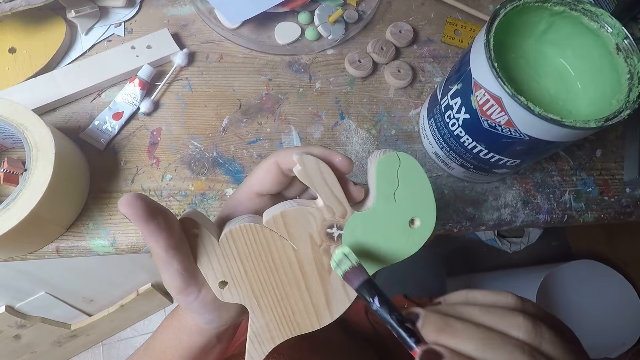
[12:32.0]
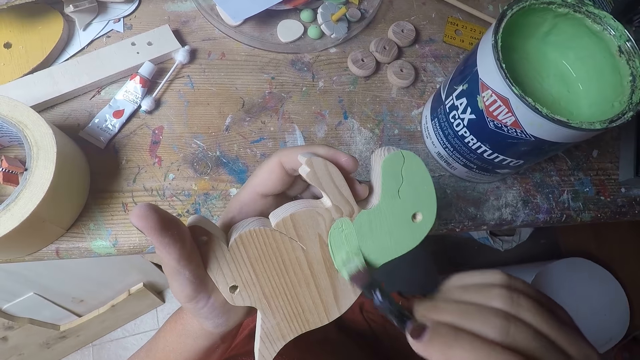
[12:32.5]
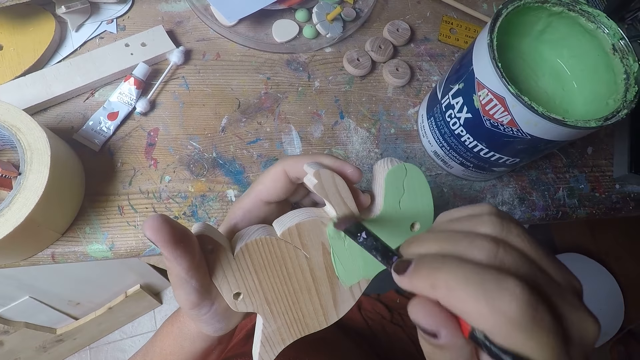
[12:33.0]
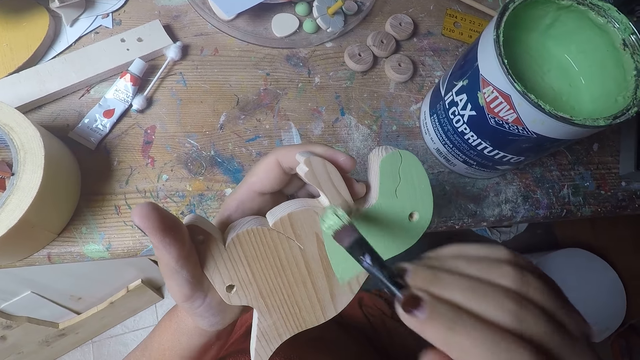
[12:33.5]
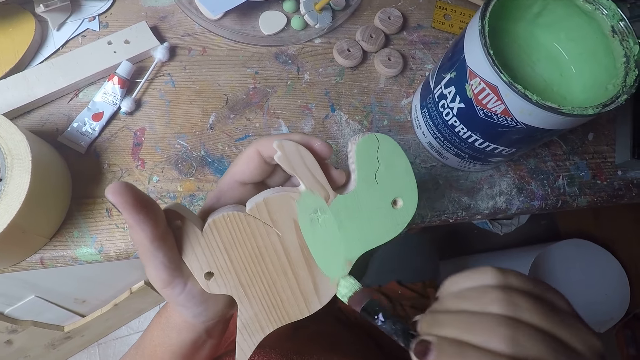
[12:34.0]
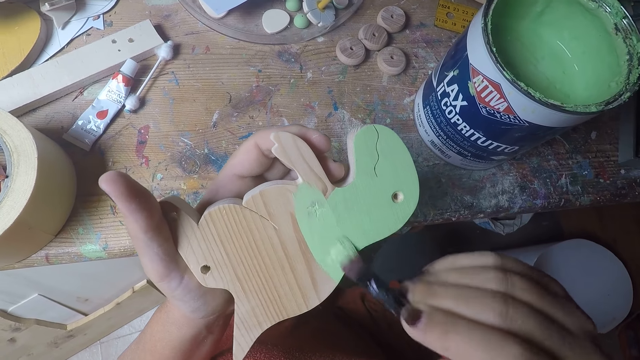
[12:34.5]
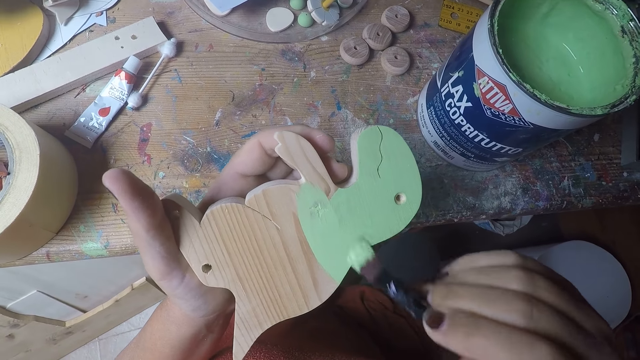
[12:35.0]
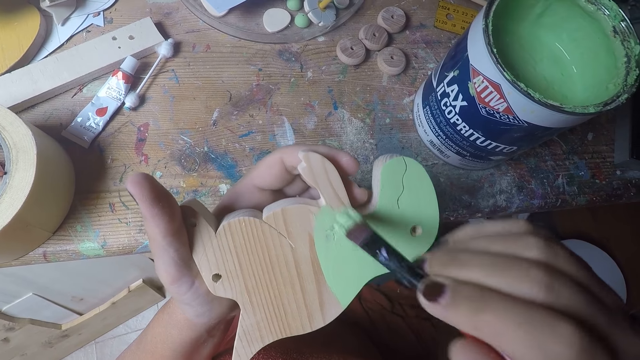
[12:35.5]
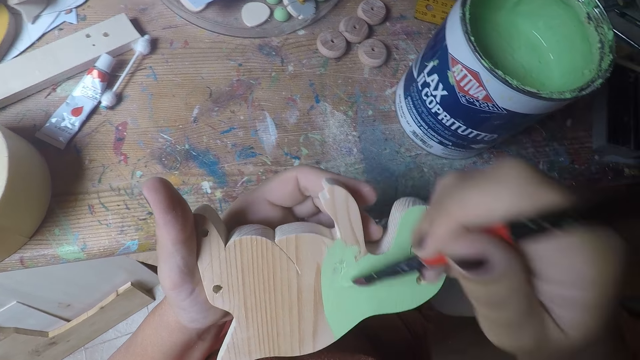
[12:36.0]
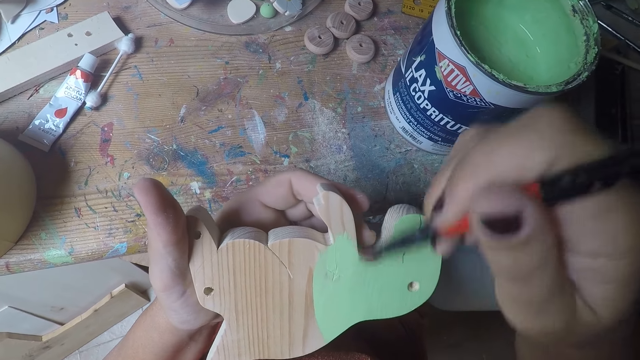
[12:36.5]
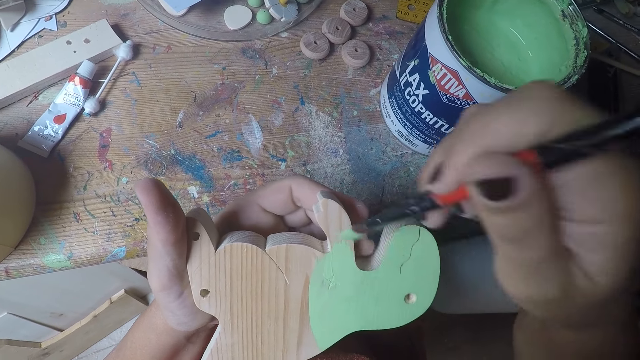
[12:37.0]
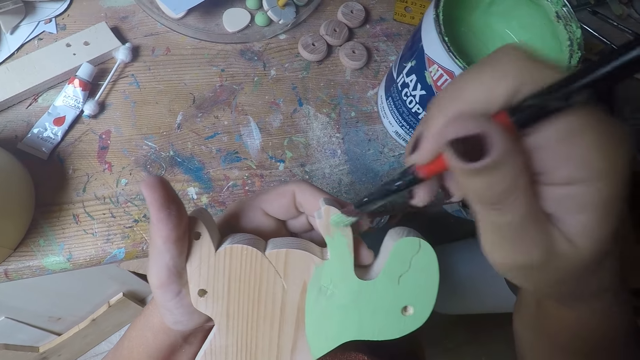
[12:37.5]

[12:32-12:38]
The camera wearer paints the wood shaped dinosaur with the brush in her right hand.

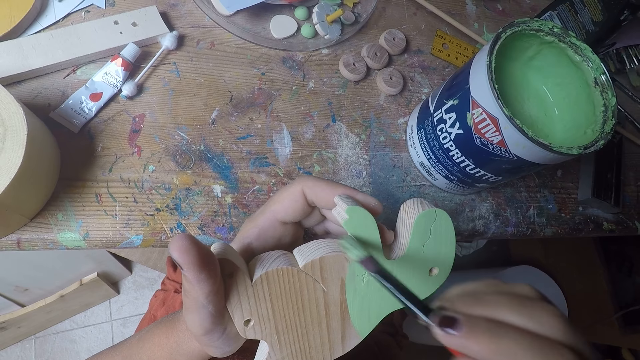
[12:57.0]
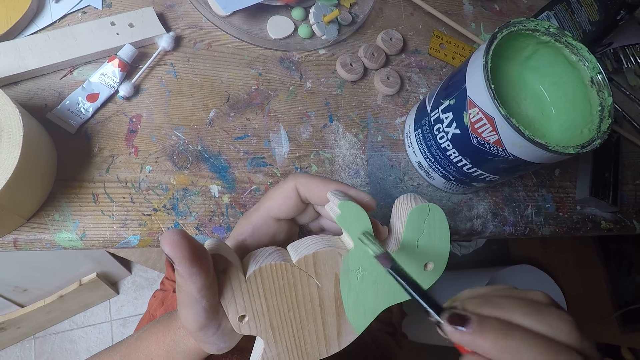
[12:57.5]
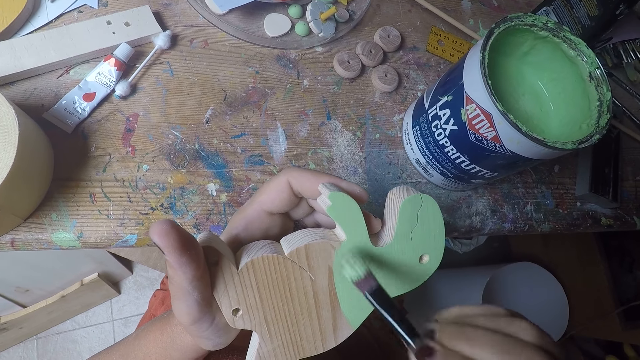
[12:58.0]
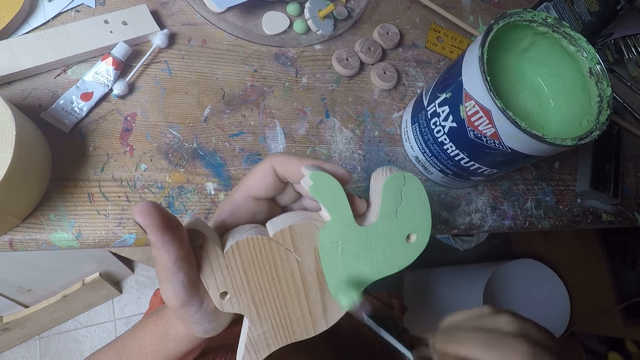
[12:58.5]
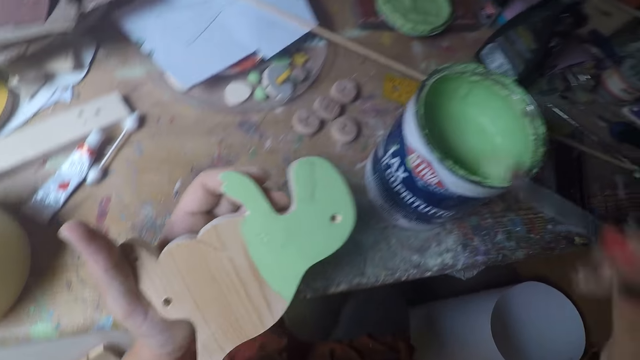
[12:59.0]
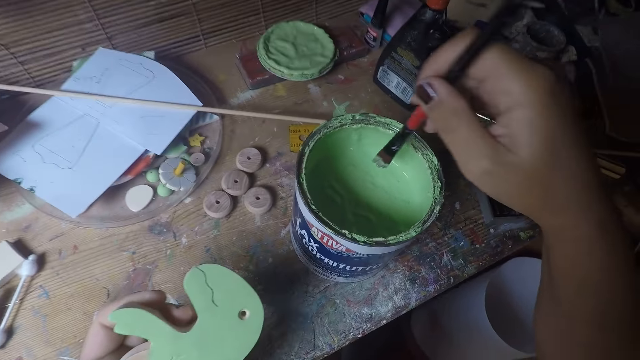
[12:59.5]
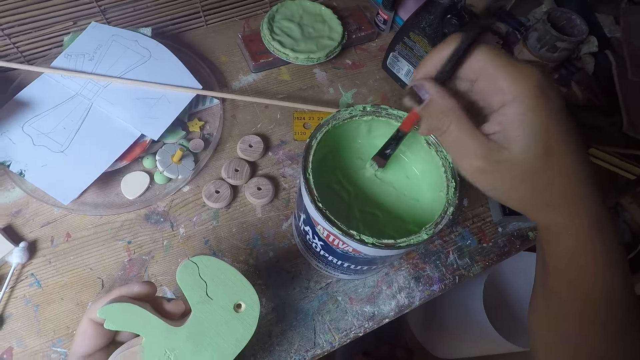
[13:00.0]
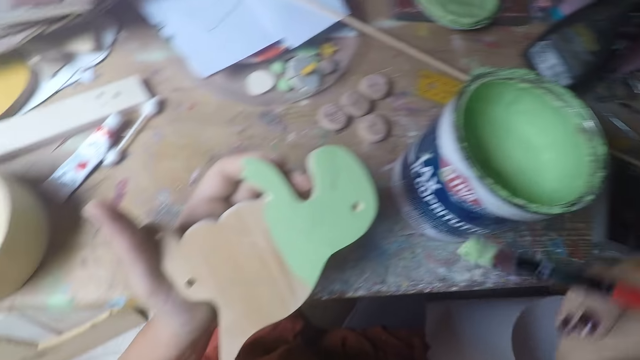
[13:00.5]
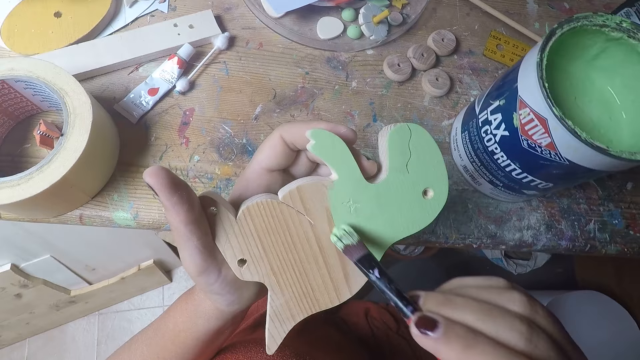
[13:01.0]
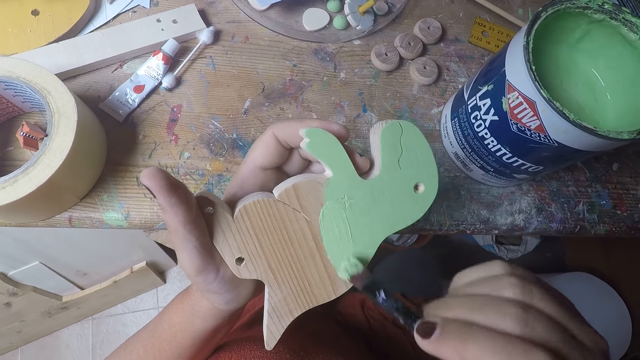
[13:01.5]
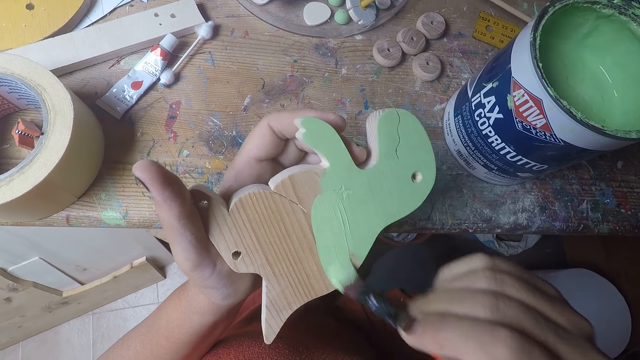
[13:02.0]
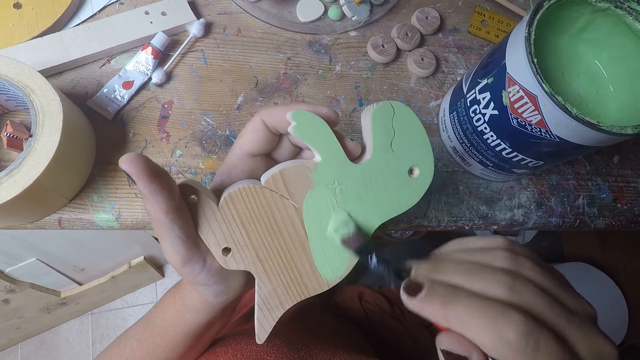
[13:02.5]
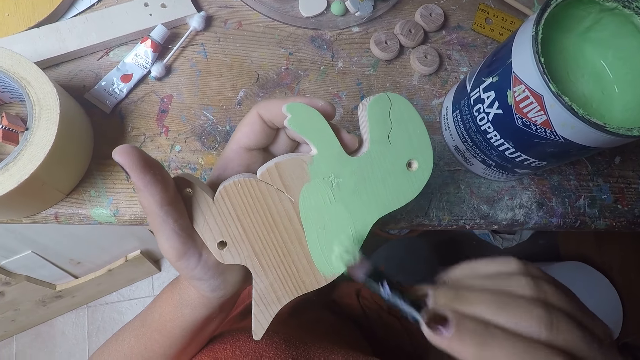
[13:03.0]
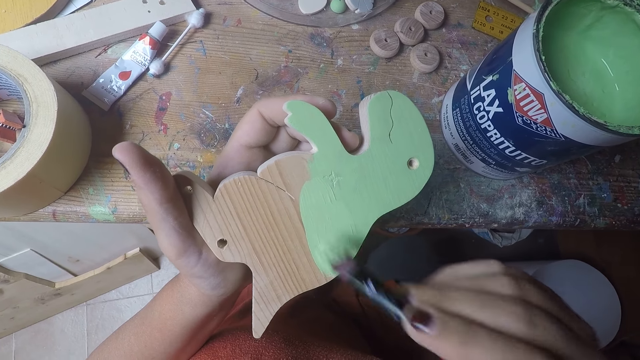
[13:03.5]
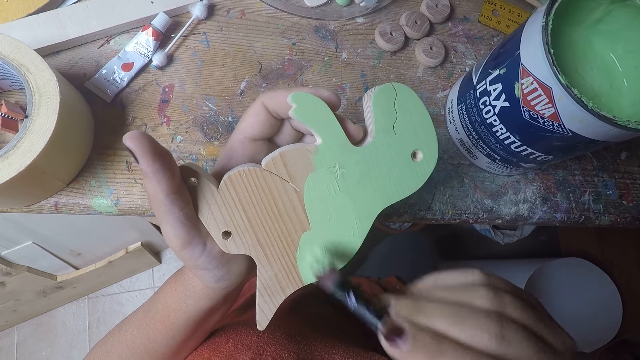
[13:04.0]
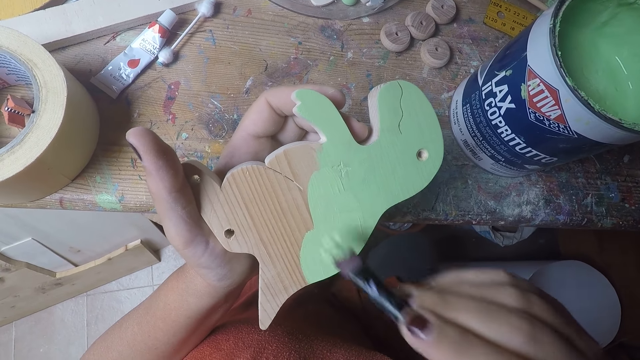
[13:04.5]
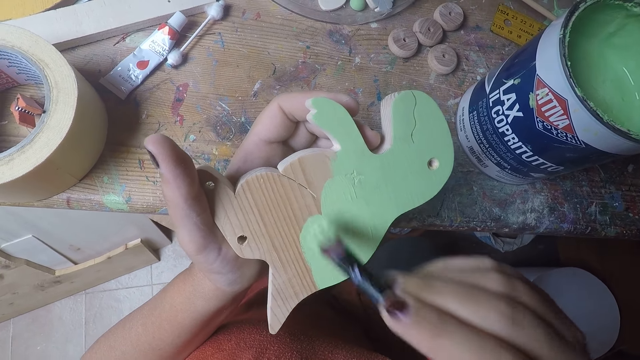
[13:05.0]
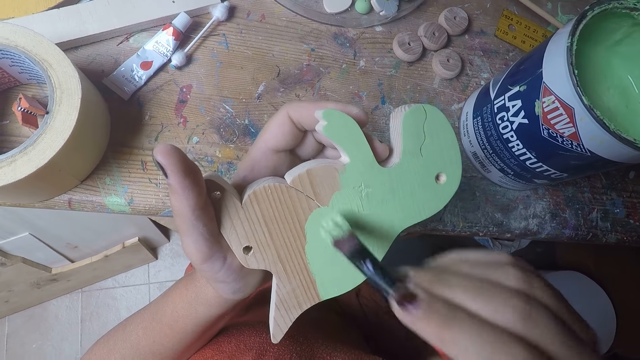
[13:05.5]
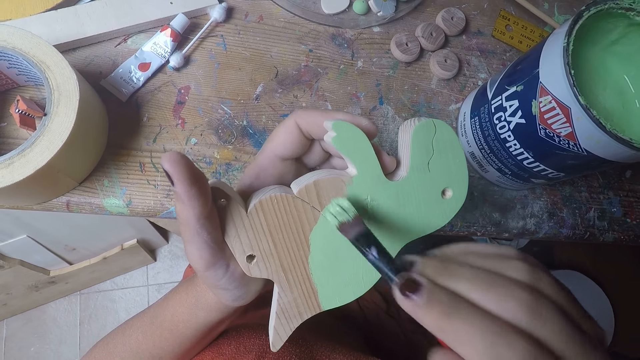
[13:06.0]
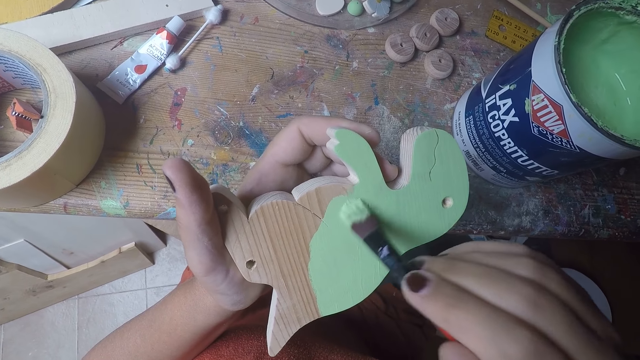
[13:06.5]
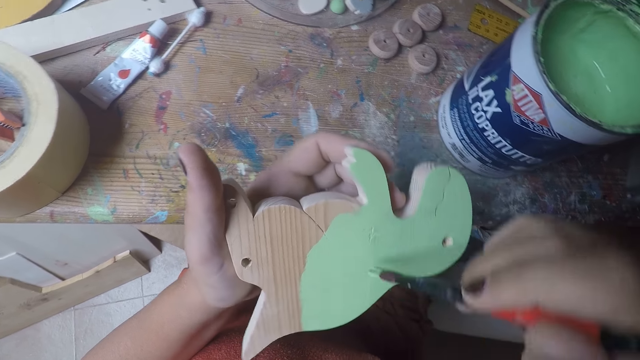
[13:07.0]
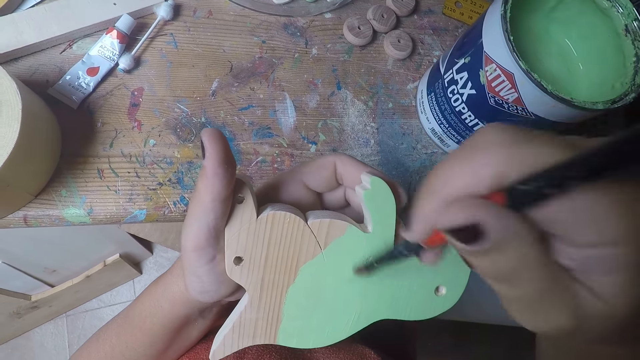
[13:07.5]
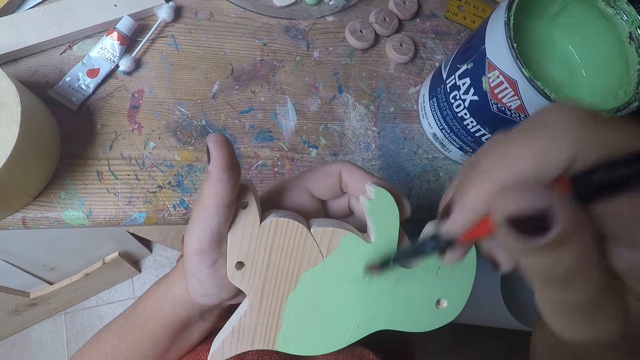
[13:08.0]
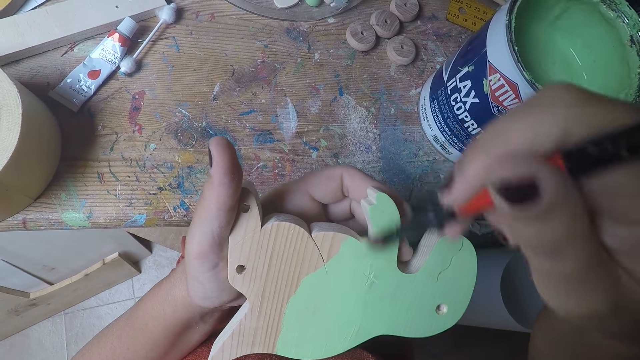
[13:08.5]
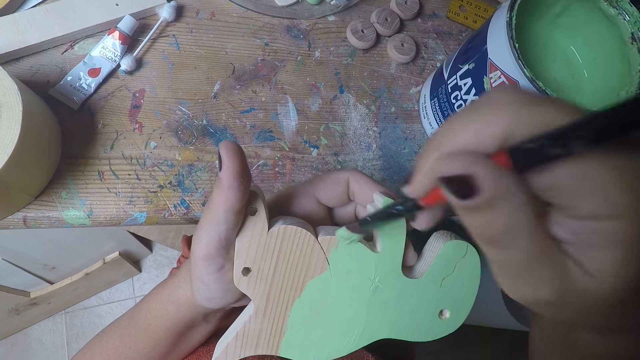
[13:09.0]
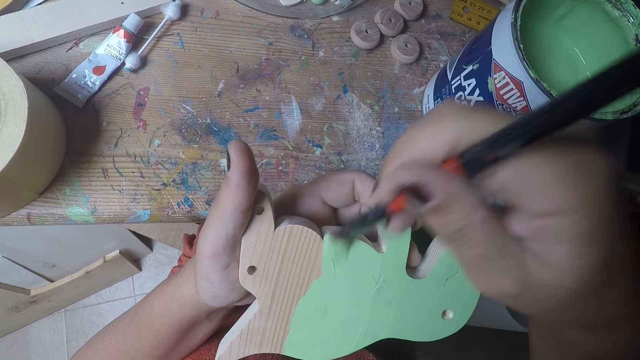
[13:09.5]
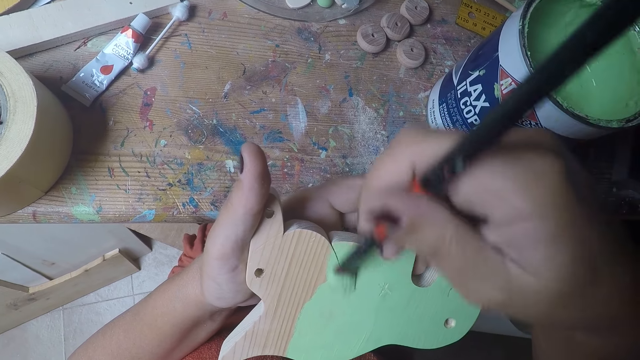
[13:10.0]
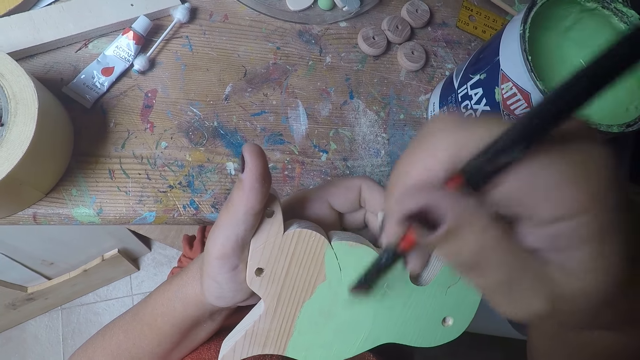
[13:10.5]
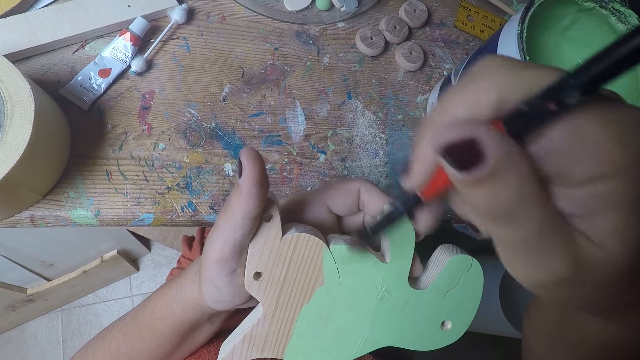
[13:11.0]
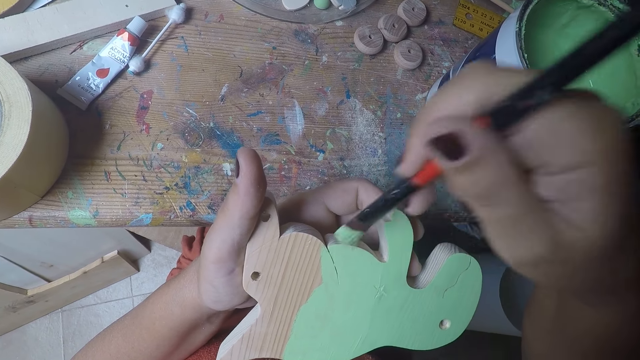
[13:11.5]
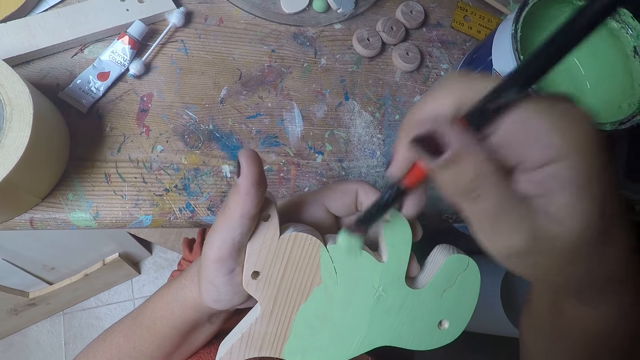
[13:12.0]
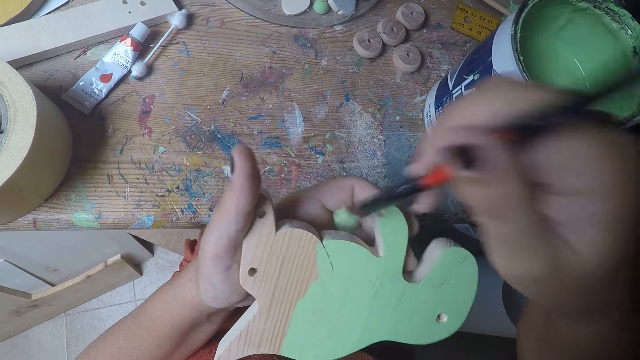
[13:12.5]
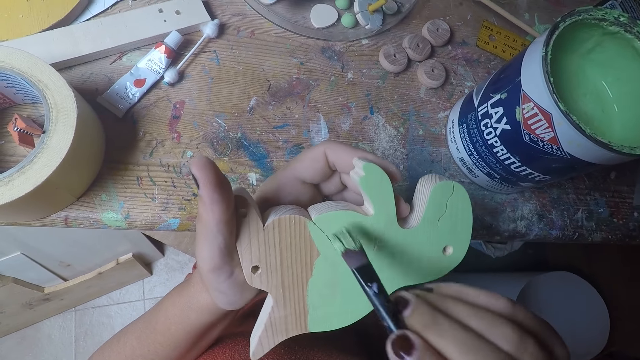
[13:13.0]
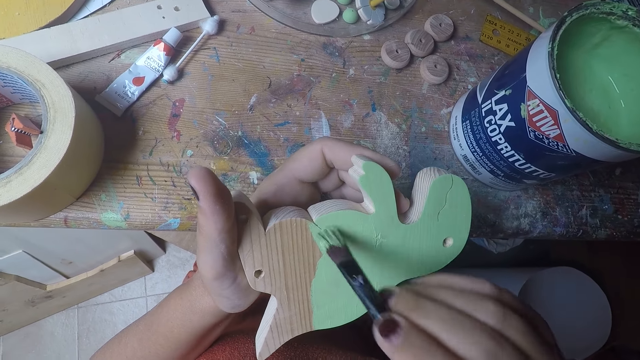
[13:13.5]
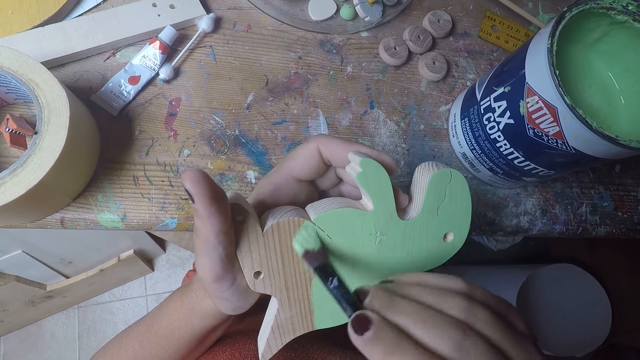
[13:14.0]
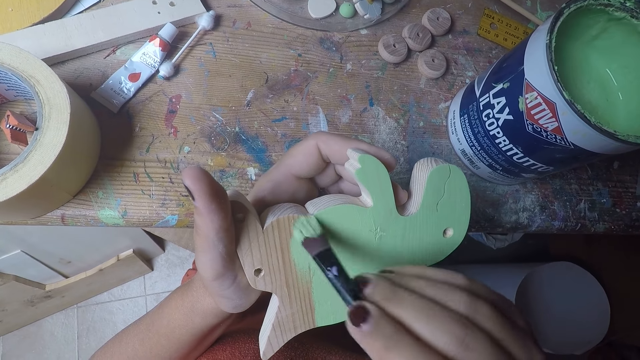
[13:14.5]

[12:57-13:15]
The camera wearer stops painting. She dips the brush in her right hand in the paint bucket on the table. She removes the paint brush from the paint. She paints the wood shaped dinosaur with the brush in her right hand.
